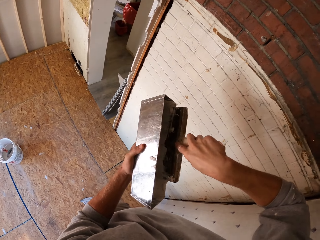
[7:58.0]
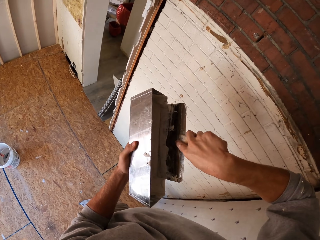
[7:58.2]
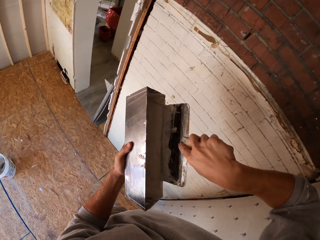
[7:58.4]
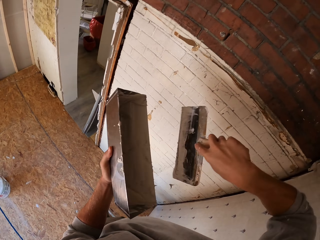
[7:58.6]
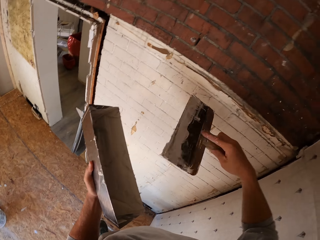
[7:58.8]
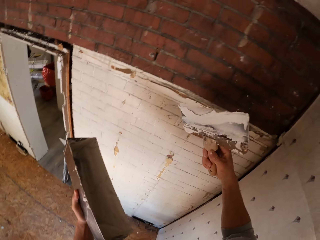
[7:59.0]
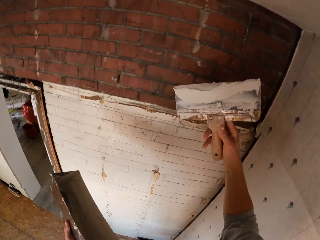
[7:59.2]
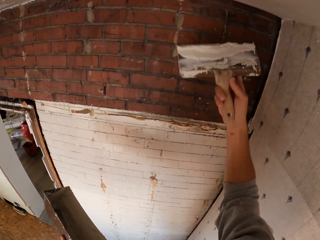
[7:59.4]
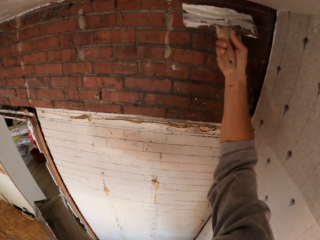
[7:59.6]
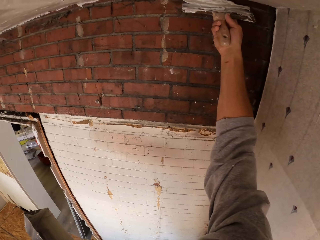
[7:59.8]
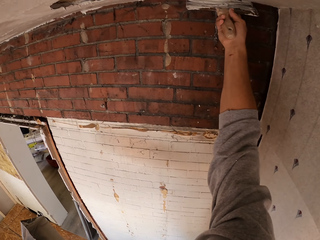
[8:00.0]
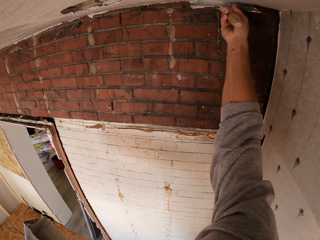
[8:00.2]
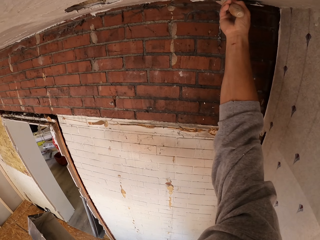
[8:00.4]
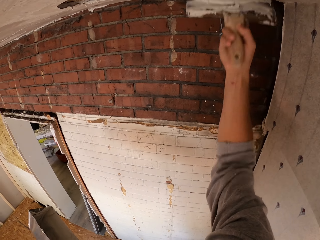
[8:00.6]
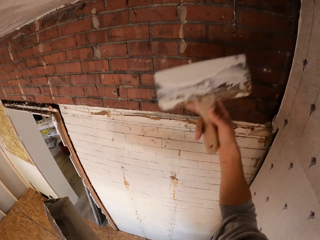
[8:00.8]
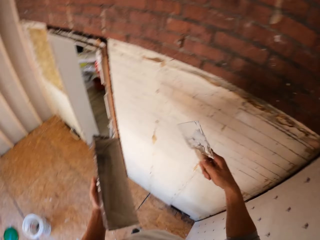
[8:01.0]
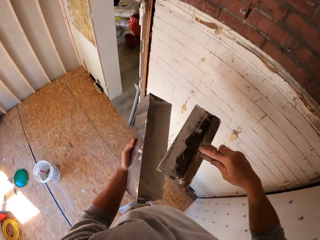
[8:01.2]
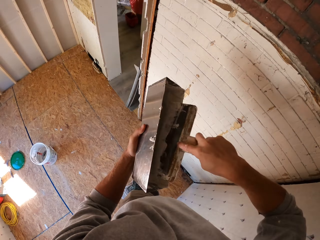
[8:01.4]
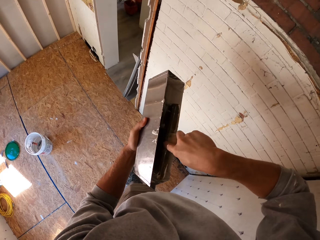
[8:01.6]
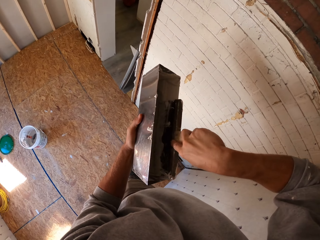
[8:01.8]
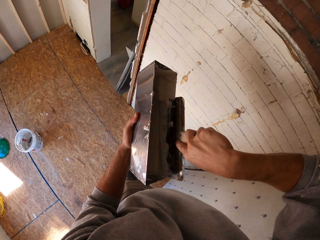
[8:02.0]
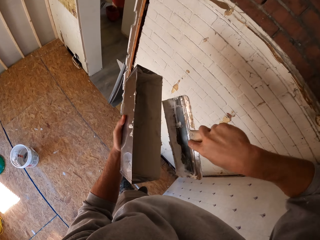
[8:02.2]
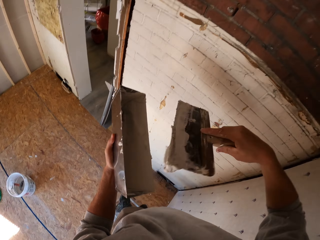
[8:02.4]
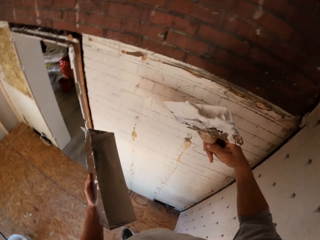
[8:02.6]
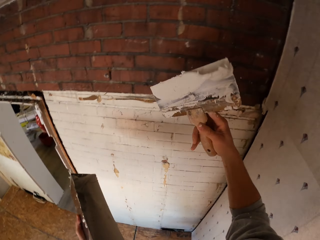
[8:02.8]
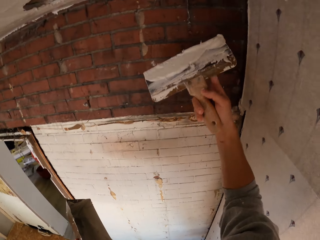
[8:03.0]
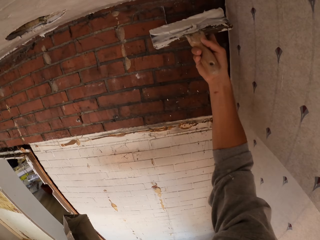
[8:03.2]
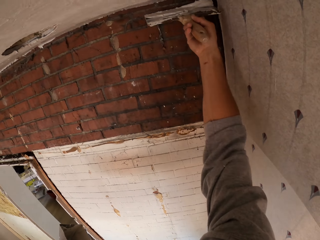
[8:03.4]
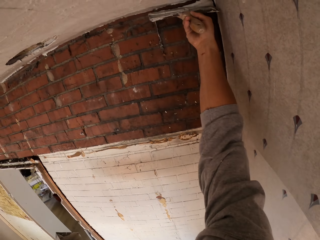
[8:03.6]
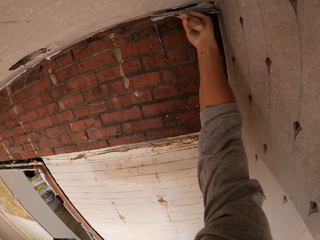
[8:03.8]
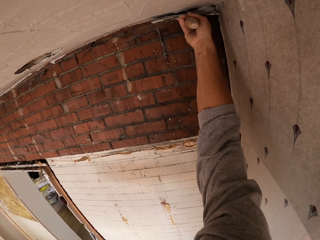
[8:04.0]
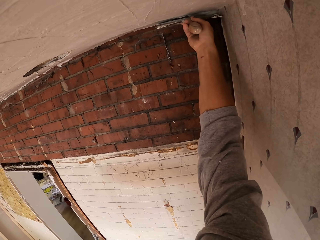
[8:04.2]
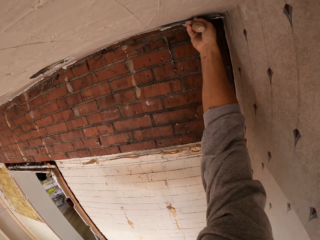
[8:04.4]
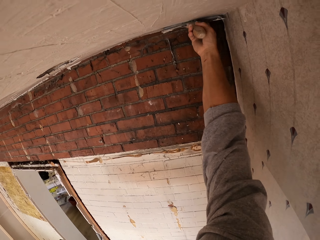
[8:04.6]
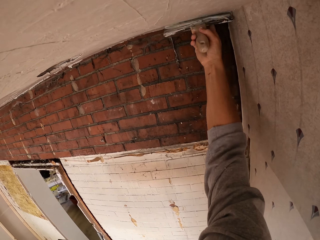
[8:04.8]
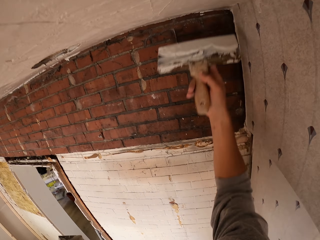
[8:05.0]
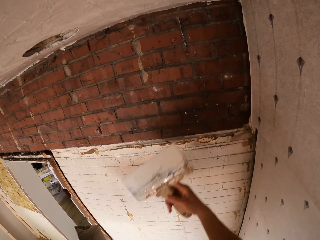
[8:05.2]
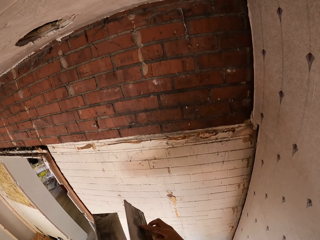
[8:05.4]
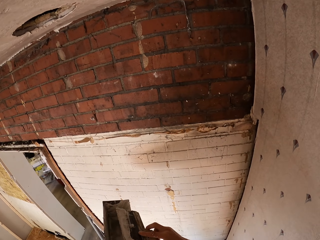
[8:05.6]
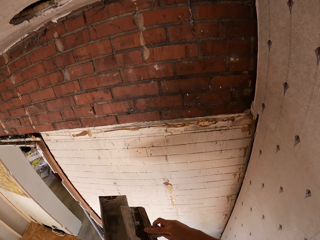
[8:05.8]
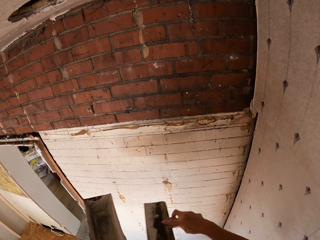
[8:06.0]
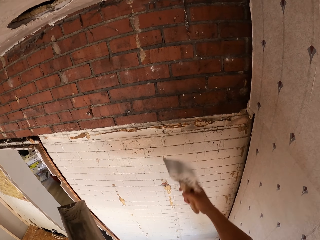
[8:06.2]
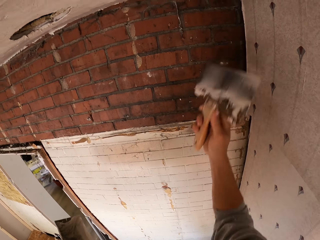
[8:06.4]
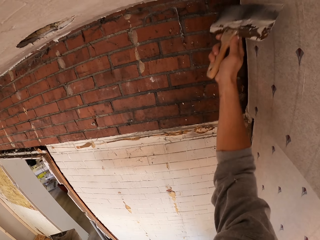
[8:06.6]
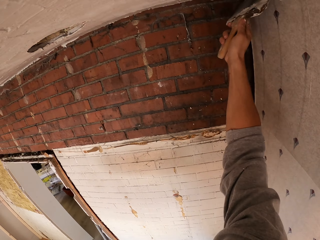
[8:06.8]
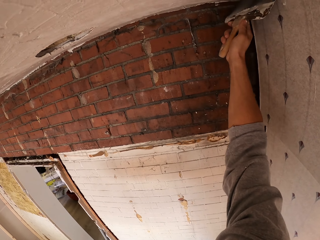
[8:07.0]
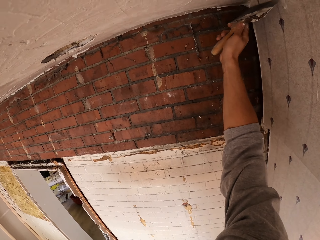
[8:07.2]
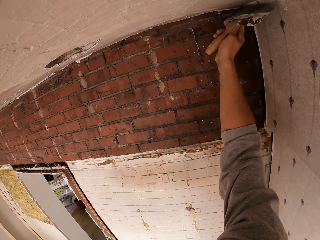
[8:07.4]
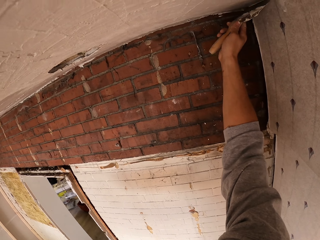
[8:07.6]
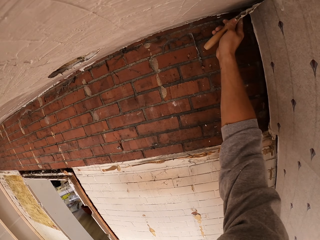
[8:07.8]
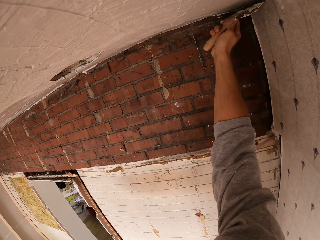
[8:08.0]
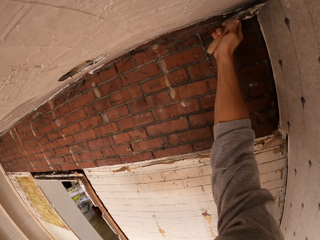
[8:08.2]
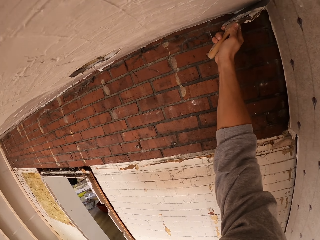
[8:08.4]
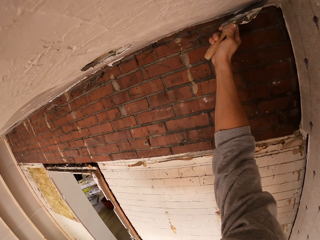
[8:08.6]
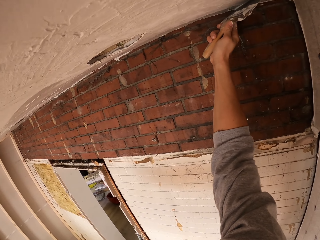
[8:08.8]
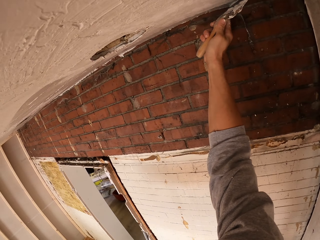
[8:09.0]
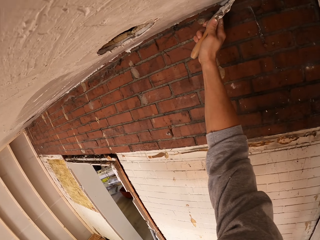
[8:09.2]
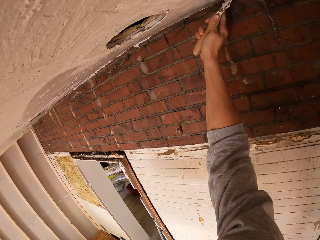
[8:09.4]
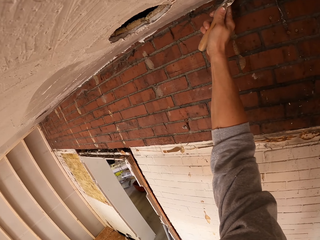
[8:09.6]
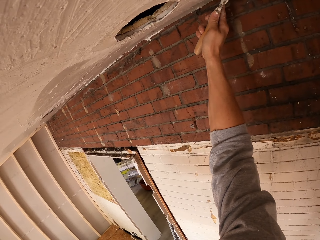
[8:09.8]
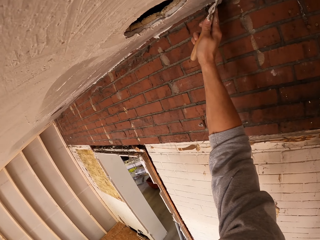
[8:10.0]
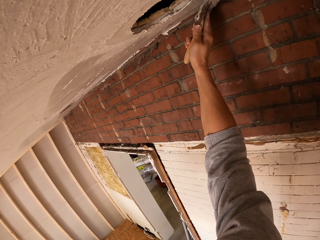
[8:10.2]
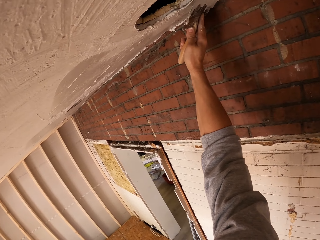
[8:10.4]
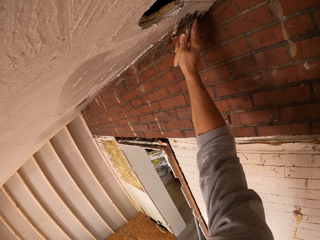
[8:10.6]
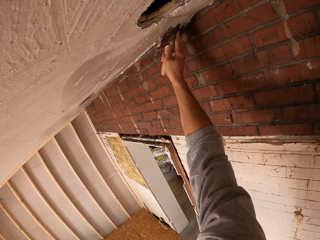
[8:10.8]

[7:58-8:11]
The camera wearer scoops putty with a putty knife in the container. They apply putty on the ceiling with the putty knife. They remove putty on the putty knife. They apply putty on the ceiling with the putty knife.

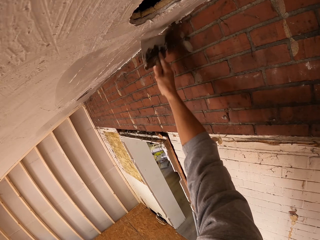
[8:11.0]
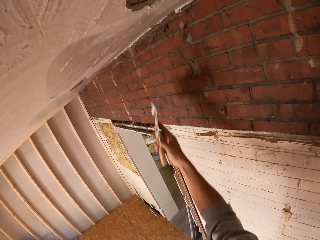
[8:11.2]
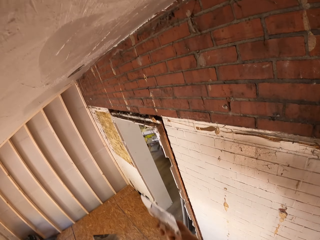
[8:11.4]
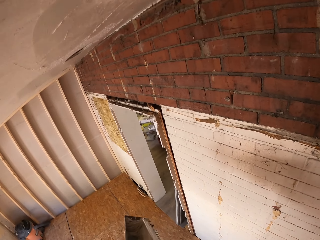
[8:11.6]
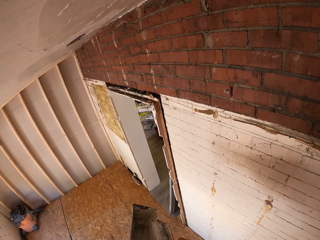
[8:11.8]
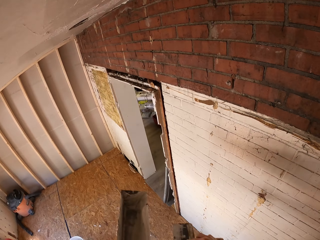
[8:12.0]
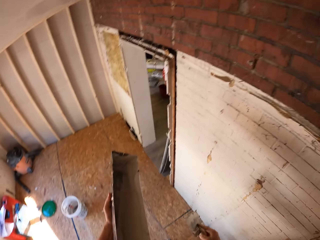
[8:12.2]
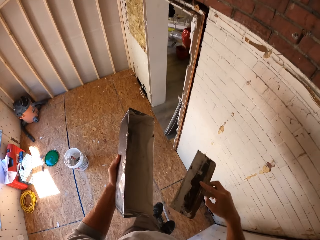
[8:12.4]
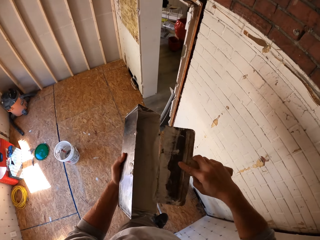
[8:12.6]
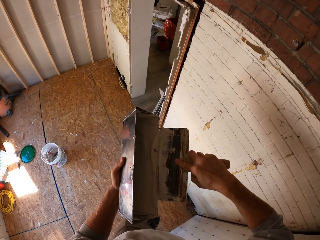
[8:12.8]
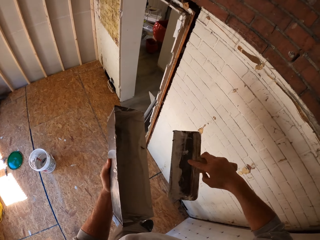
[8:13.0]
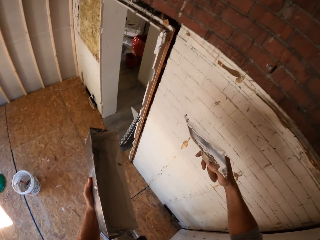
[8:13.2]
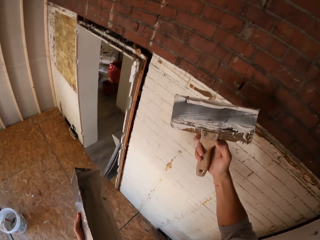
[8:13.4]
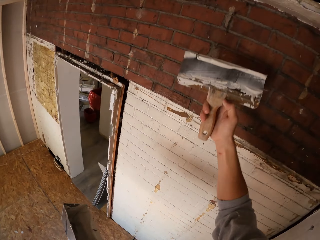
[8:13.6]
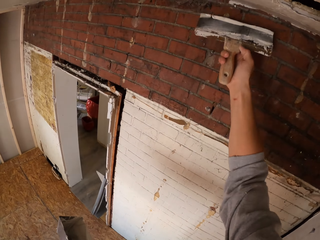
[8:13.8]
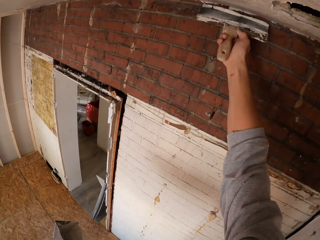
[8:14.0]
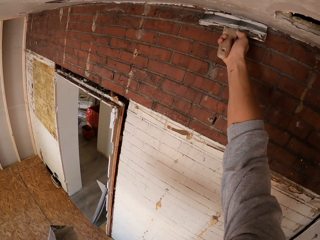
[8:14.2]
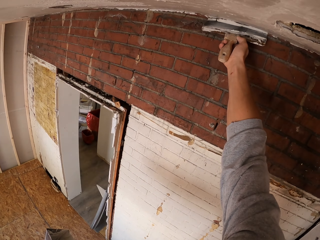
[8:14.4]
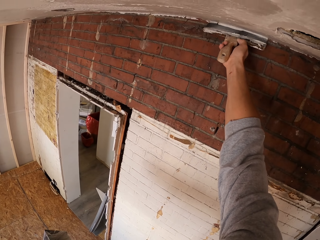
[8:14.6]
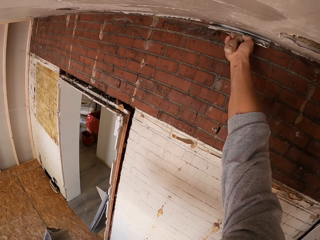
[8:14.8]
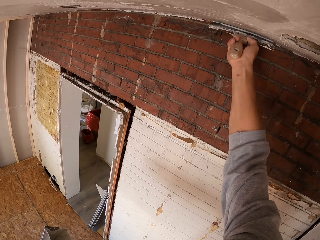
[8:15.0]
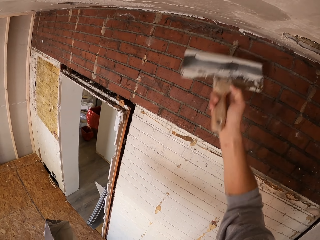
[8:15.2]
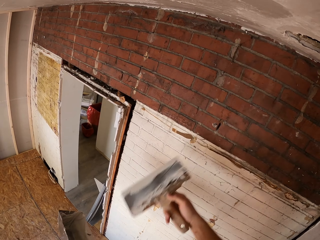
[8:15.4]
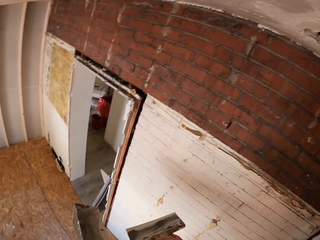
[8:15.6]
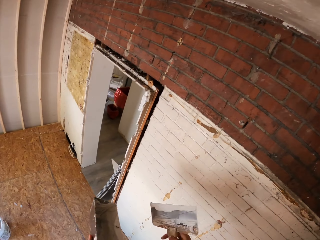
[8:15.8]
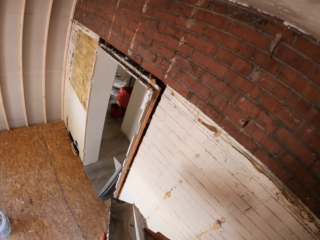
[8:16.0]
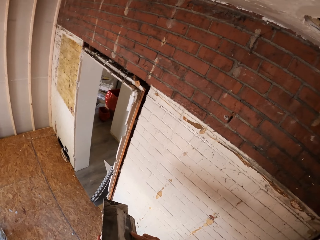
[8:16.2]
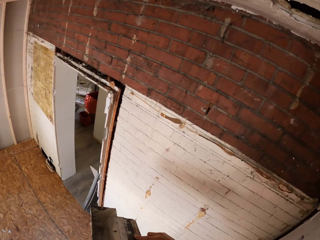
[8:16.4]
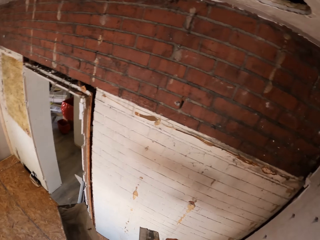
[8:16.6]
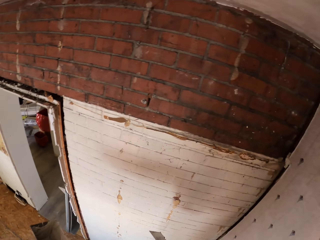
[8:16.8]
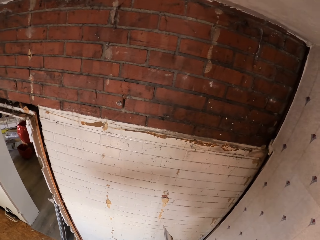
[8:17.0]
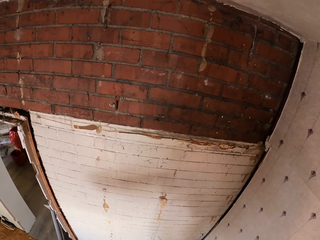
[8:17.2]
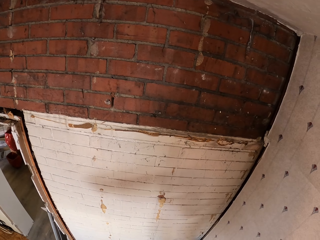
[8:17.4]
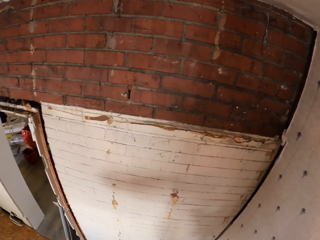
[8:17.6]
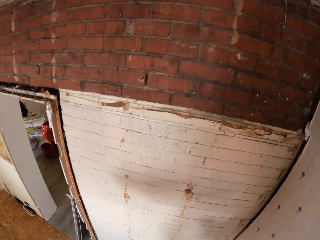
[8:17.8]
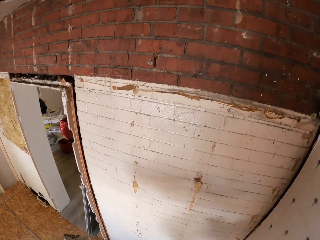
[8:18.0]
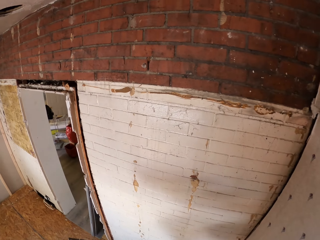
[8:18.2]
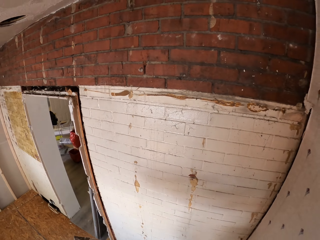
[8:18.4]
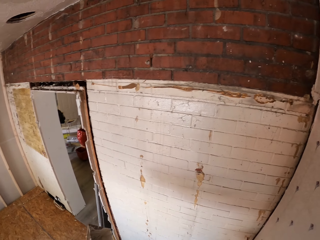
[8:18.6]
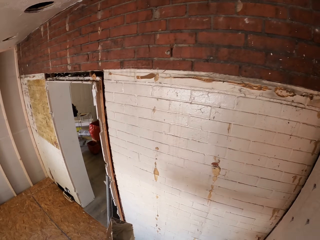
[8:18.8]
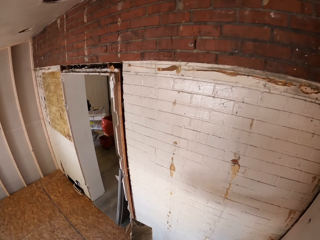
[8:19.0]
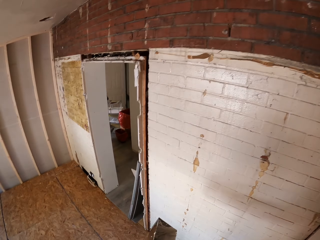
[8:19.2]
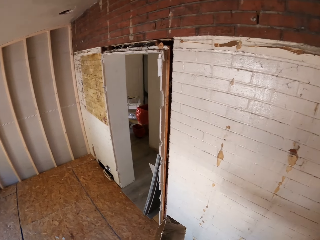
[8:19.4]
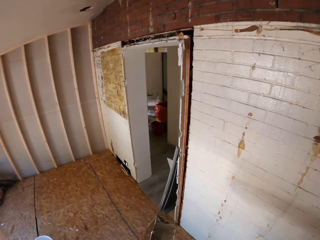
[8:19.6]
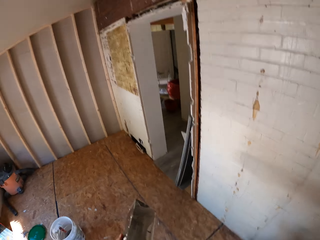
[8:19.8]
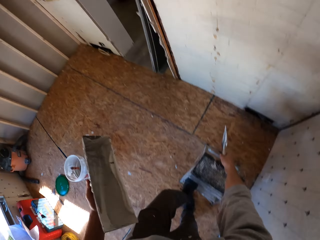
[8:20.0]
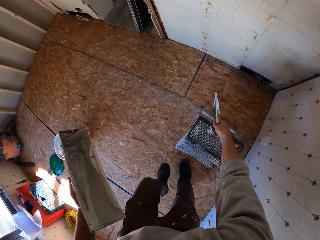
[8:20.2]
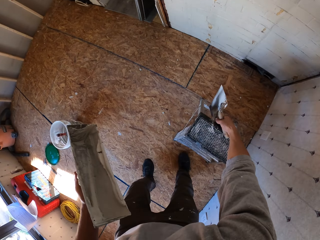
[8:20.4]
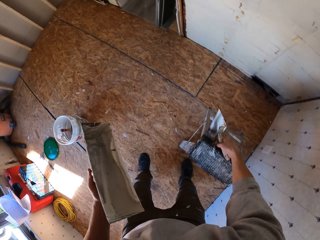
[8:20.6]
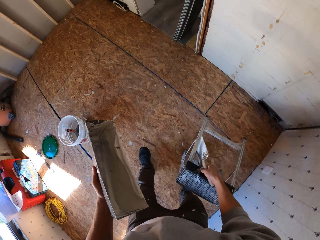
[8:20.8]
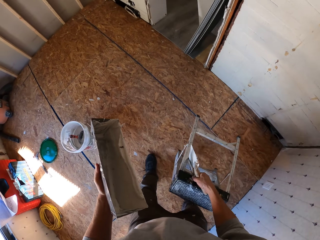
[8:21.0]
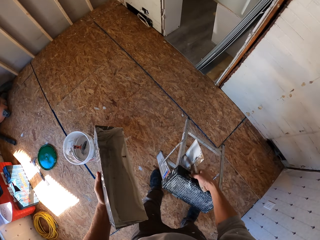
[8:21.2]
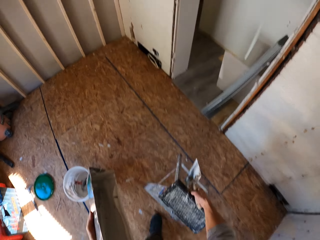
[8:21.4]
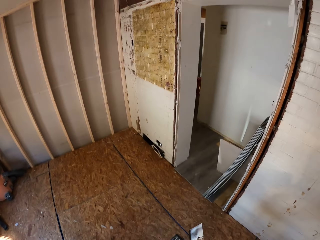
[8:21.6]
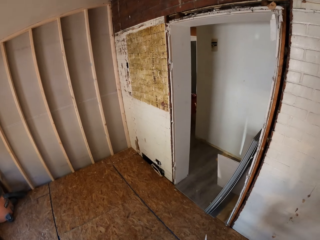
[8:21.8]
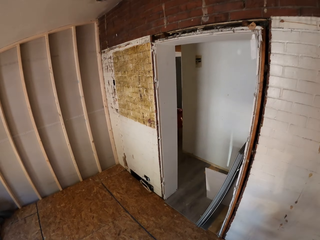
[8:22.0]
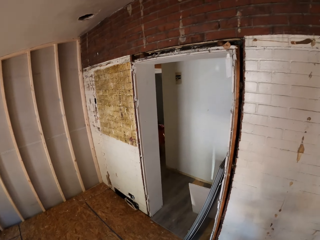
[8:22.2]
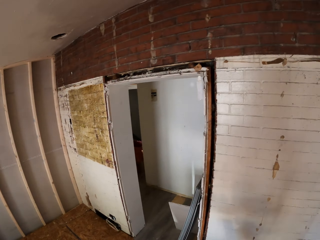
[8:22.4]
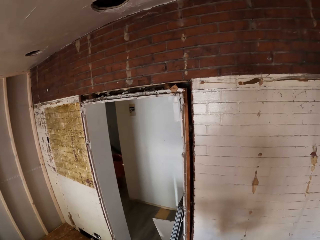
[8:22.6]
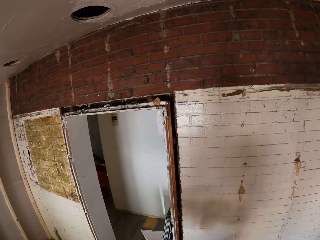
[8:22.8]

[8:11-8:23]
The camera wearer removes putty on the putty knife. They apply putty on the ceiling with the putty knife. They remove putty on the putty knife. They pick up a stool and move the stool.
